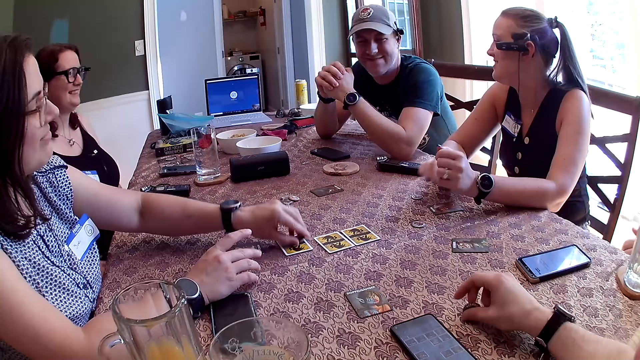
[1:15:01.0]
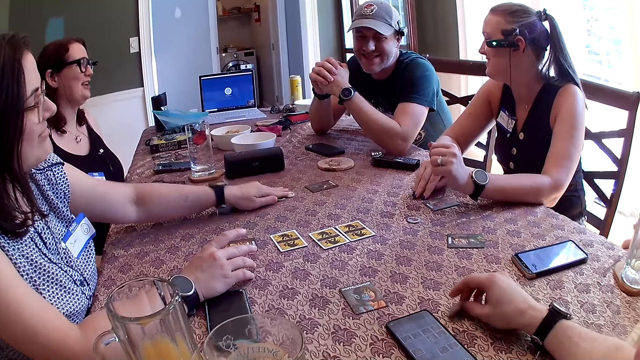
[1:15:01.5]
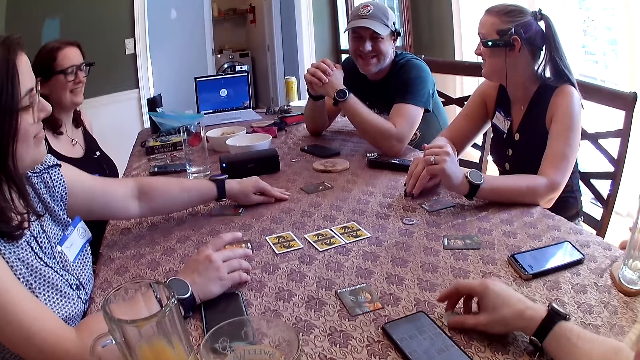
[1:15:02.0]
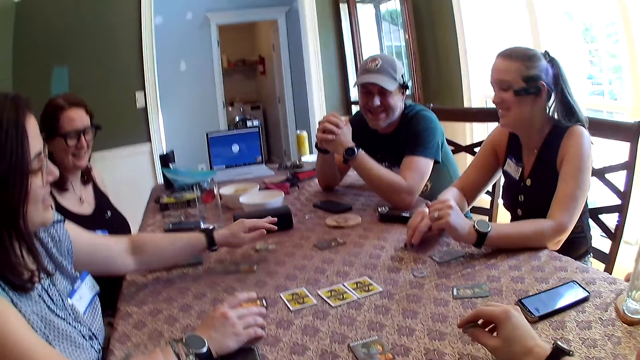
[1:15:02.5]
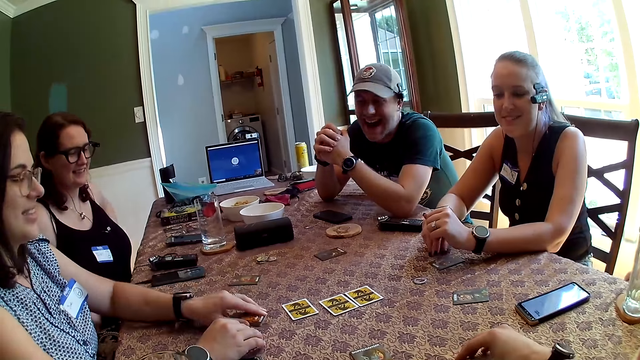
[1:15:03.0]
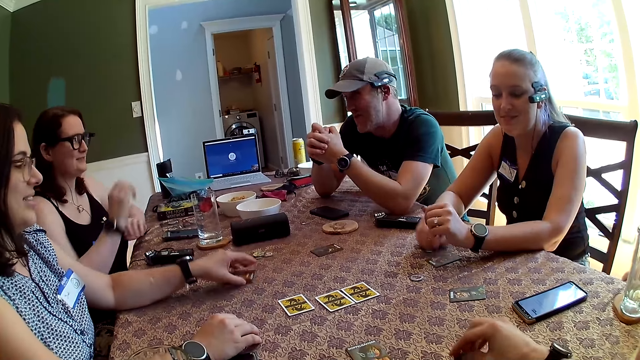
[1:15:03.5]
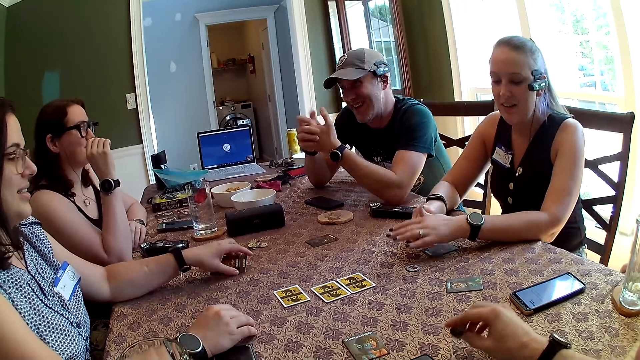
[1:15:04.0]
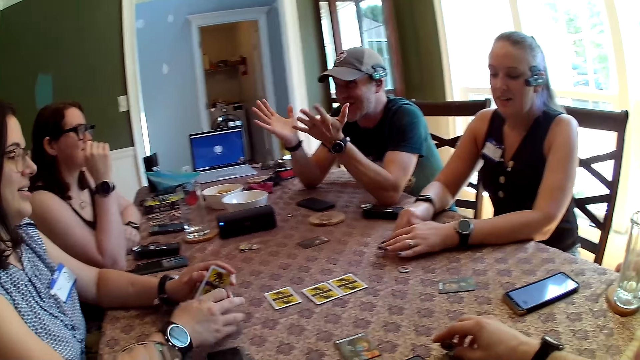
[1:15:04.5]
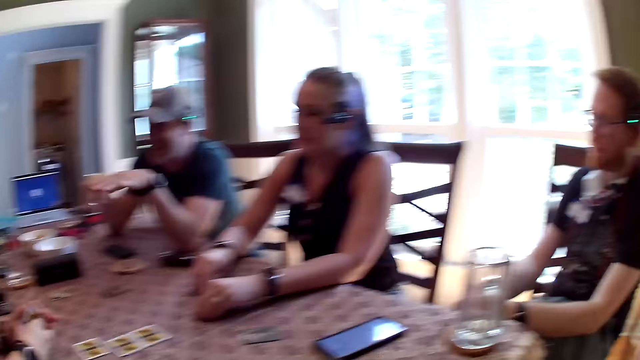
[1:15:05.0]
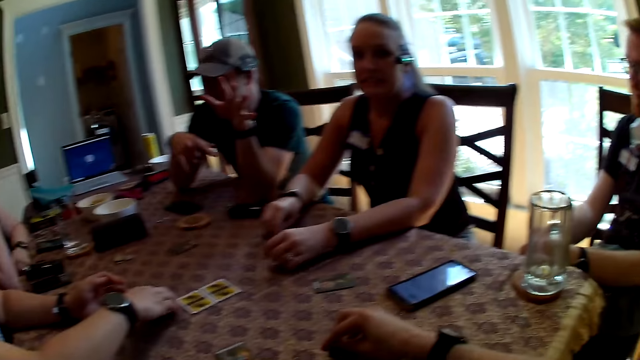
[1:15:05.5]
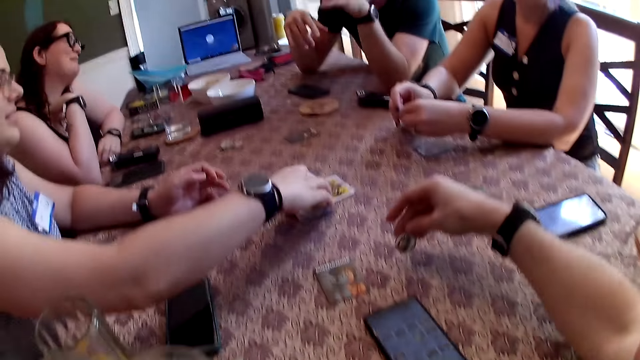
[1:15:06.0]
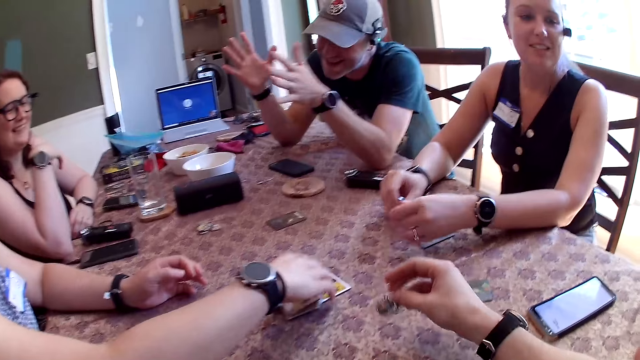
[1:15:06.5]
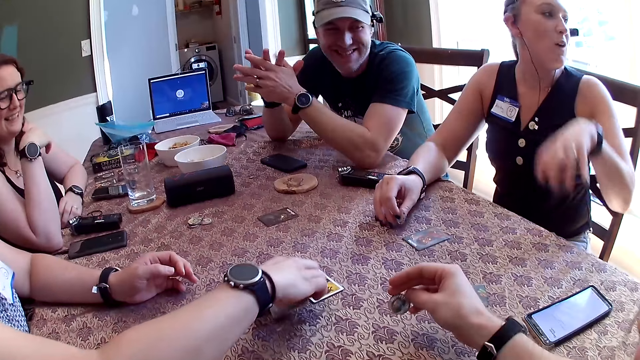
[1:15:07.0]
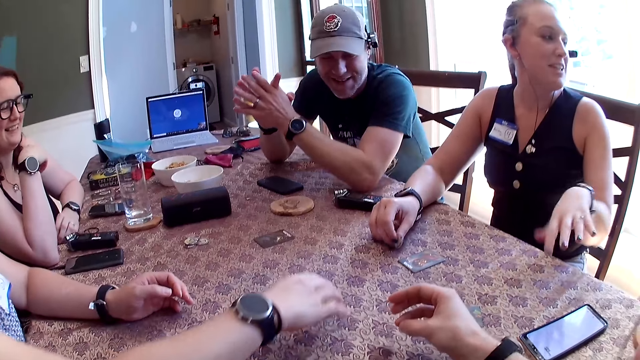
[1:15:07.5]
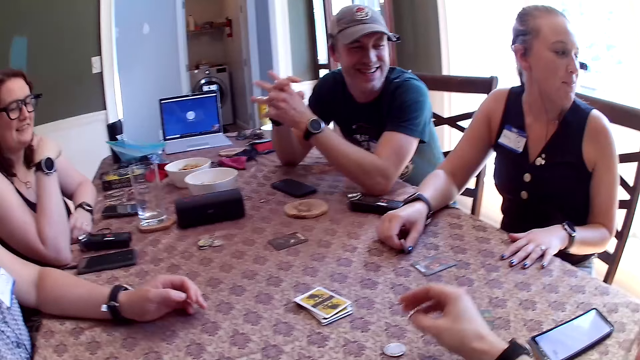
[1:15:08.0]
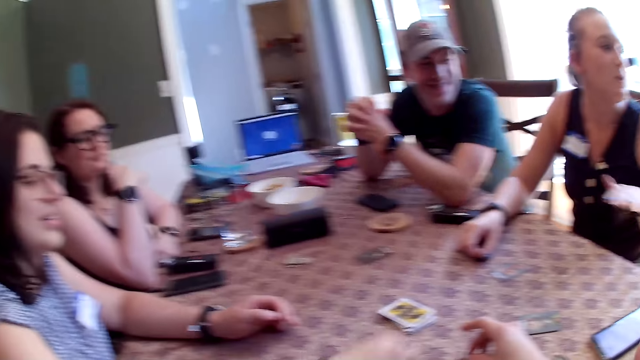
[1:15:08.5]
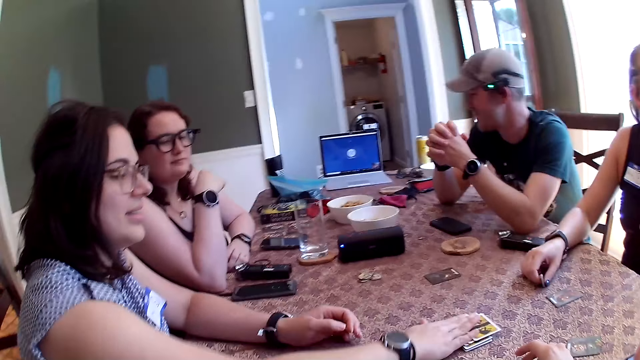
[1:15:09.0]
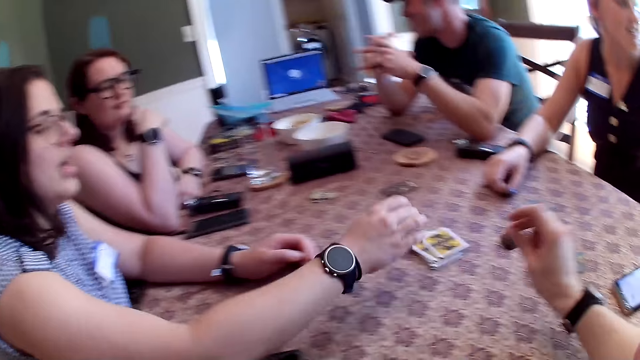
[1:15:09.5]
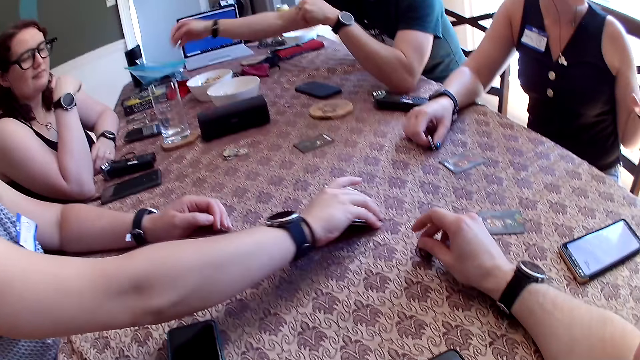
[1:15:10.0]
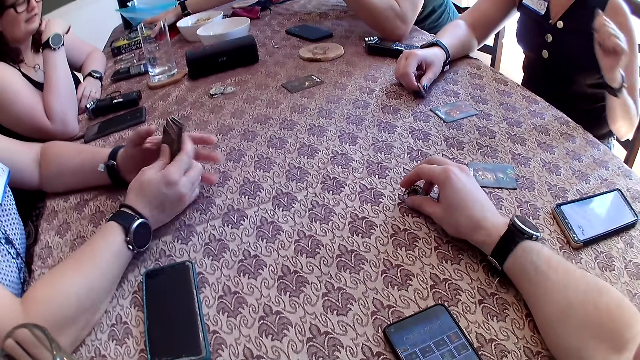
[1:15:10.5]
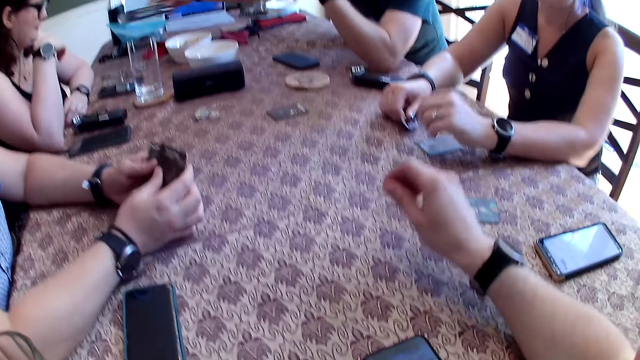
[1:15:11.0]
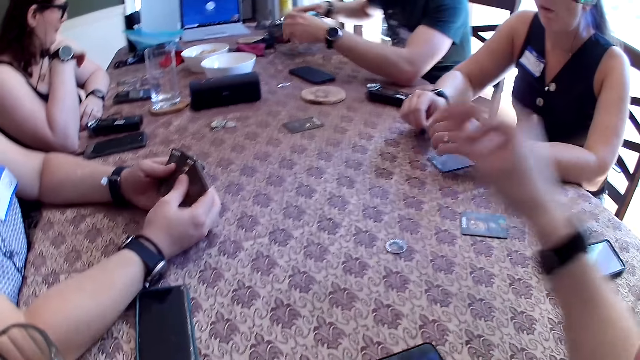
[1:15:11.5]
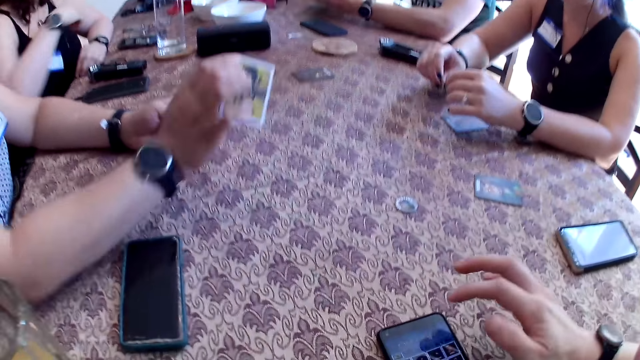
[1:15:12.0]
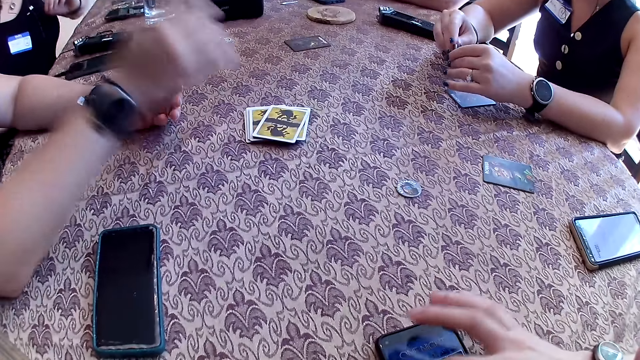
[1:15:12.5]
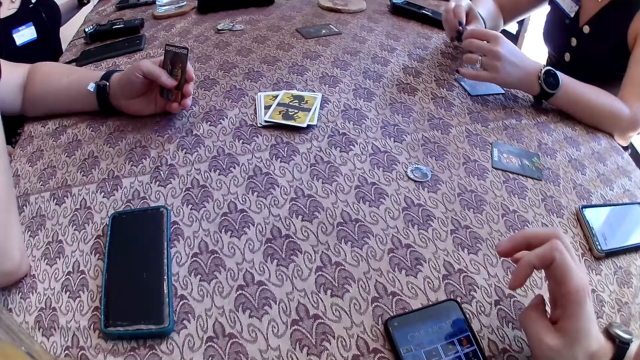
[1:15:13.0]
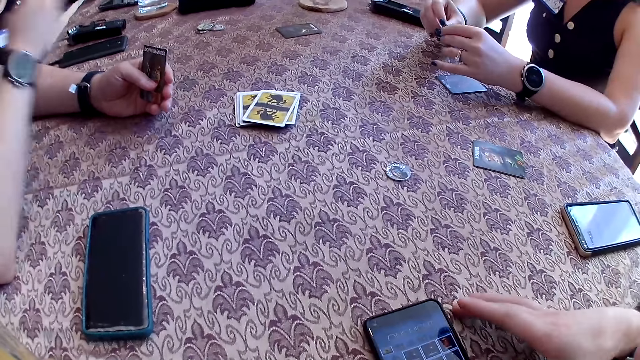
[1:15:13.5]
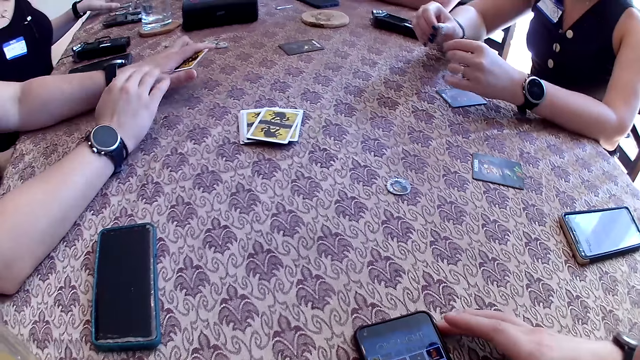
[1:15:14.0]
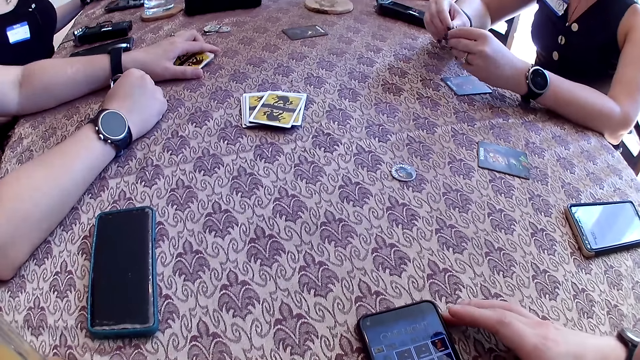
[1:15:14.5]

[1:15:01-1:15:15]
The woman drops the token in her left hand on the table. She adjusts the tokens on the table with her left hand. She picks up a card from the table with her left hand. She picks a card from the table with her left hand. She places the cards in her left hand on her right hand. She picks a card from the table with her right hand. She places the cards on the table with her right hand. She places a card on the cards on the table with her right hand. She picks the cards from the table with her right hand. She shuffles the cards in her two hands. She places the cards in her right hand in the middle of the table. The camera wearer presses a phone on the table. He operates the phone on the table with his right hand.

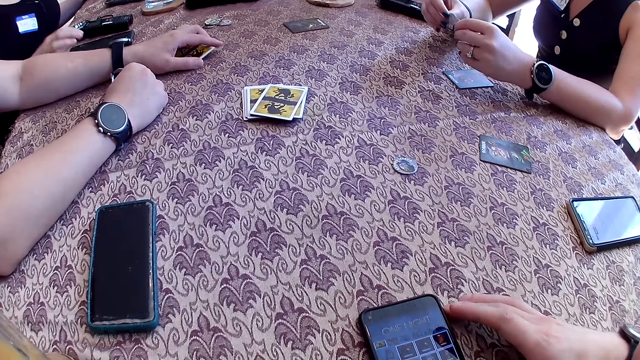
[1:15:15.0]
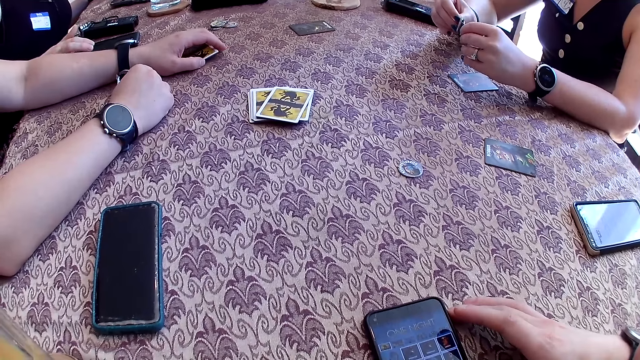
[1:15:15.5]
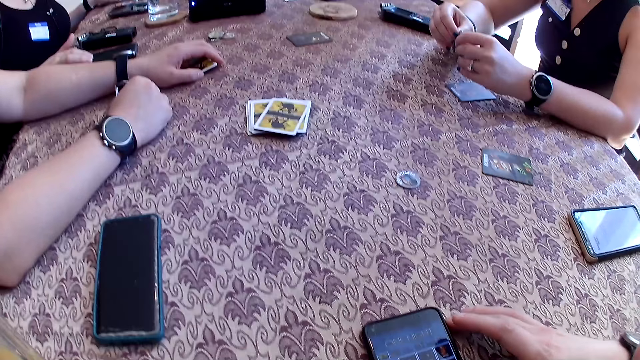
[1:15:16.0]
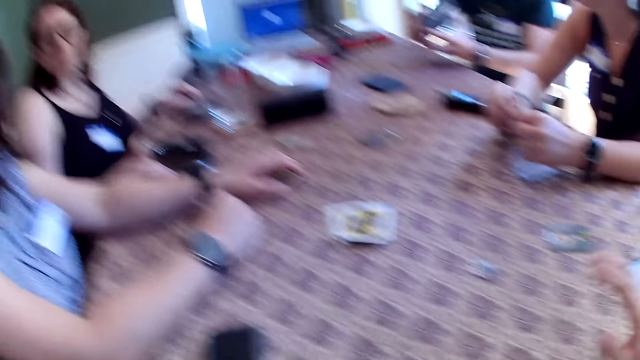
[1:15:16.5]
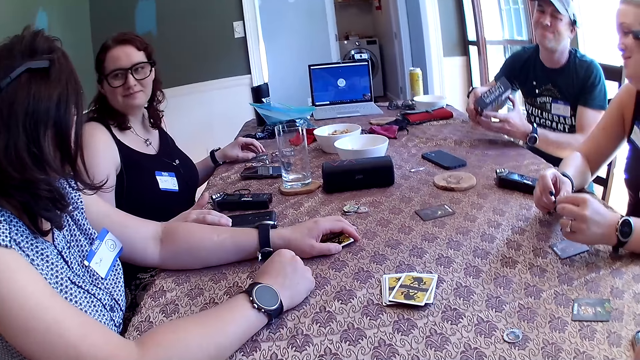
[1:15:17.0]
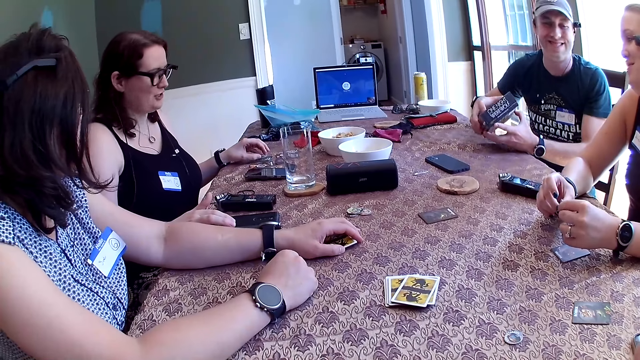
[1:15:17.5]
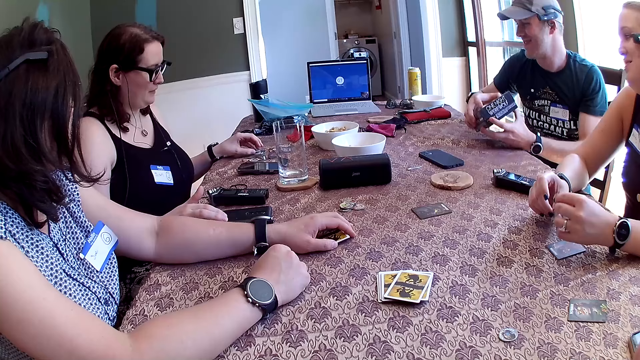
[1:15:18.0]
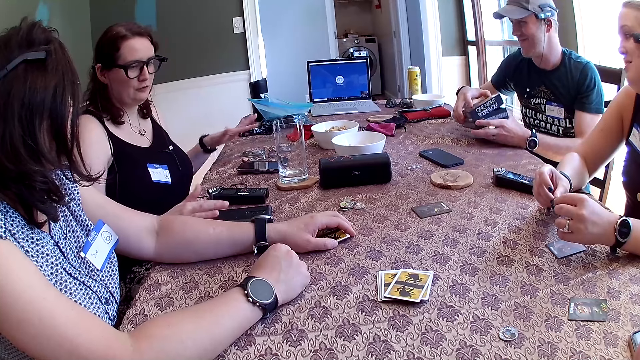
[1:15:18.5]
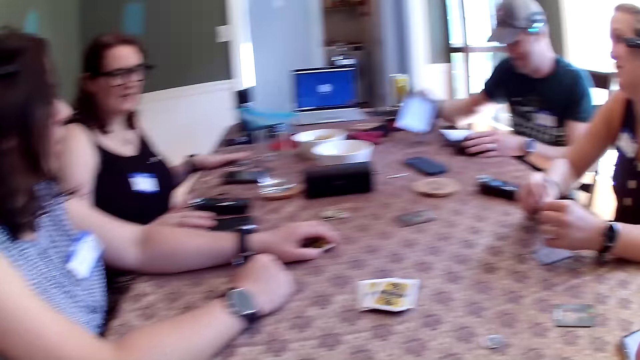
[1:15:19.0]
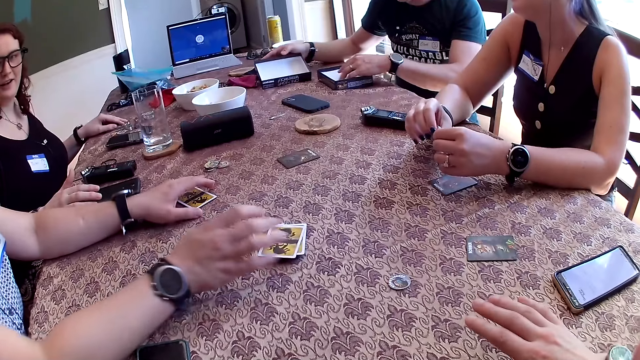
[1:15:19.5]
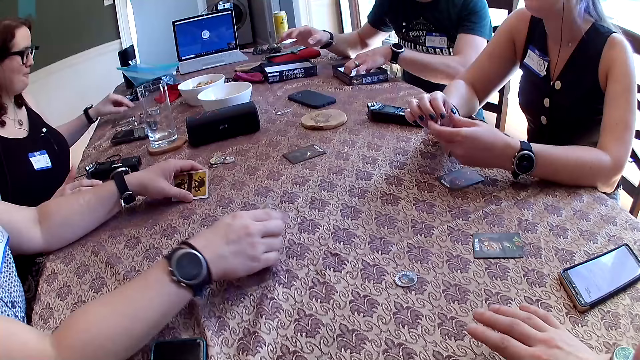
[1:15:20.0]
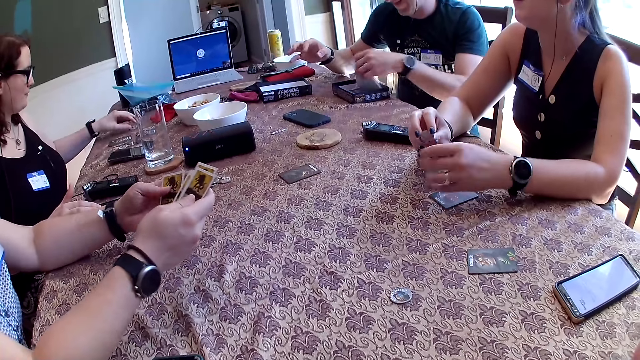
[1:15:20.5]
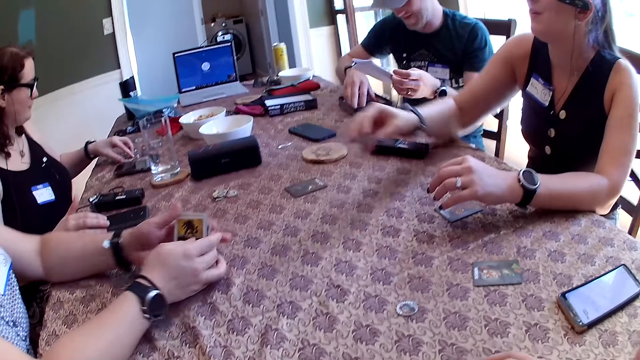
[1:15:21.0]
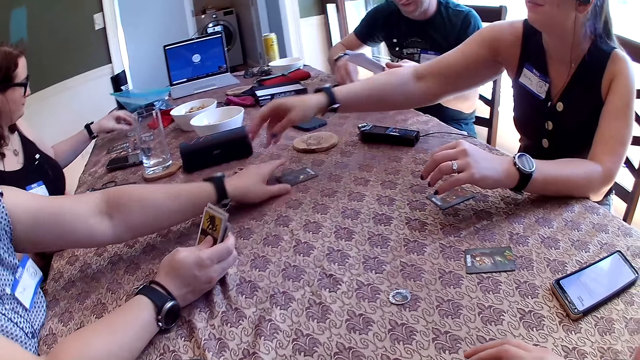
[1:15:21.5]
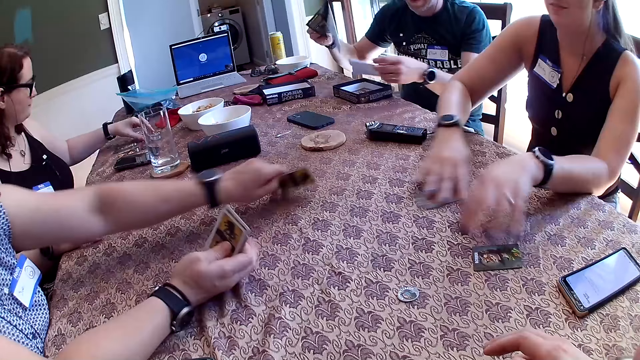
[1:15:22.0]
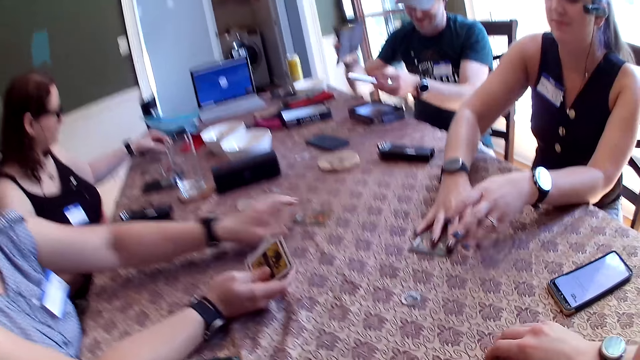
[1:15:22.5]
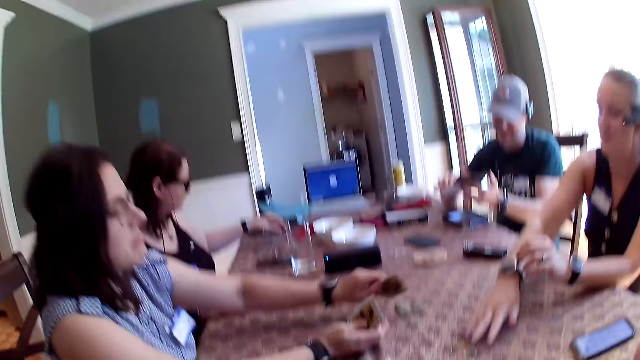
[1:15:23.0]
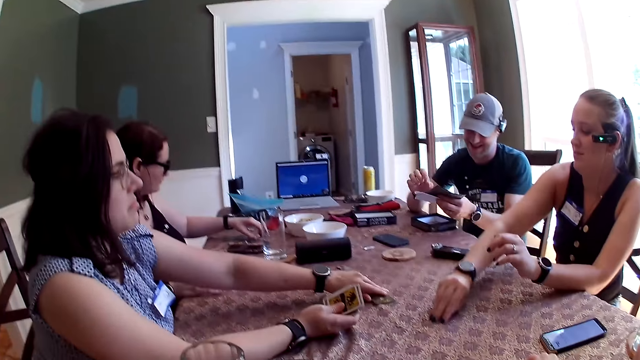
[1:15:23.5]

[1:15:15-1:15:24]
The man opens a box in his left hand with his right hand. He drops the box in his left hand on the table, and drops the cover of the box in his right hand on the table. The woman picks up the cards in the middle of the table with her right hand. The man removes a paper from the box with his left hand. Another woman moves tokens on the table with her left hand. The second woman picks a token from the table with her left hand. The man removes a paper from the box with his right hand. The second woman drops the token on the table with her left hand. The first woman picks a card from the table with her left hand. A third woman passes cards on the table with her two hands to the camera wearer. The second woman picks a token from the table with her left hand. The first woman passes the card from her left hand to her right hand. The second woman drops the token on the table with her left hand. The third woman picks up a token from the table with her right hand. The first woman passes the card from her left hand to her right hand. The man passes the paper in his right hand to his left hand. The second woman picks a token from the table with her left hand.
